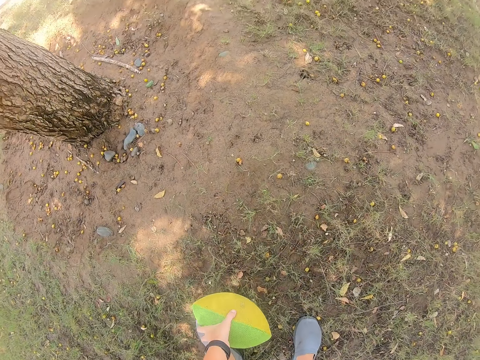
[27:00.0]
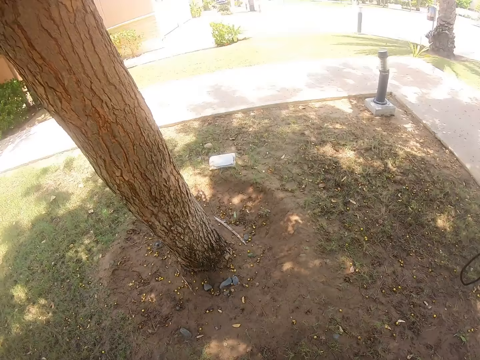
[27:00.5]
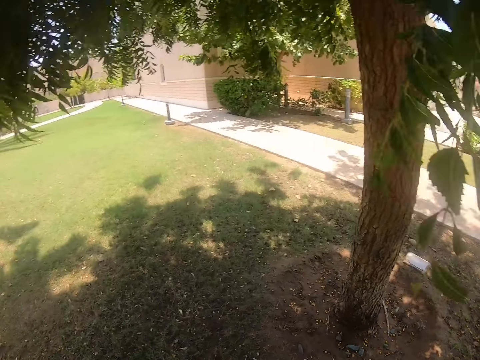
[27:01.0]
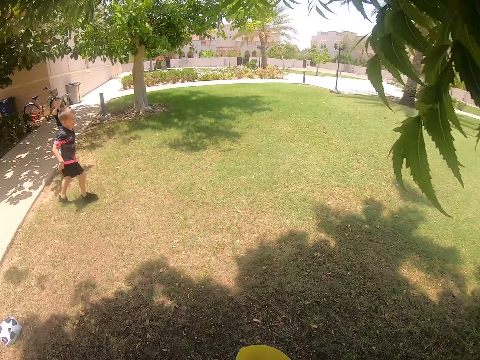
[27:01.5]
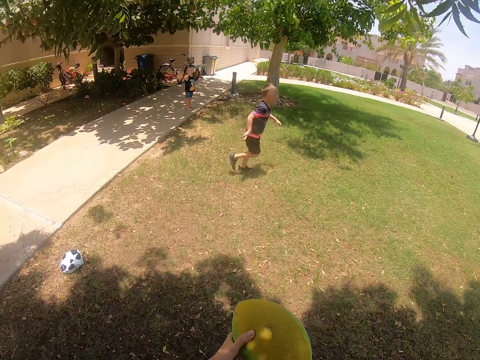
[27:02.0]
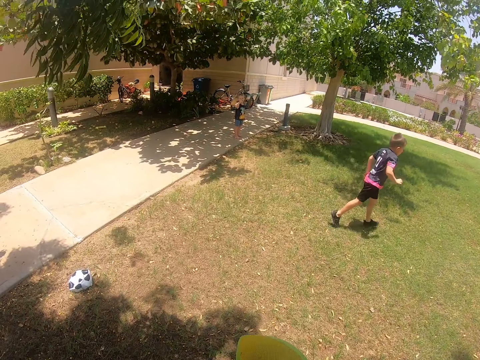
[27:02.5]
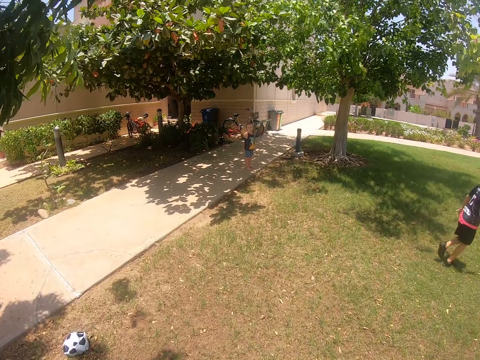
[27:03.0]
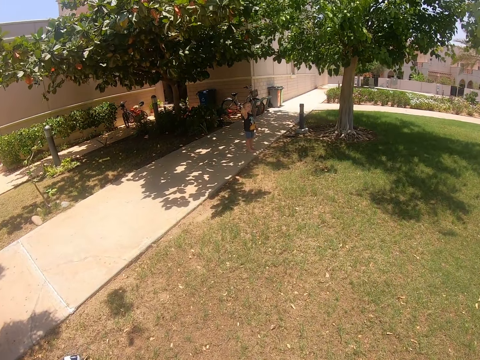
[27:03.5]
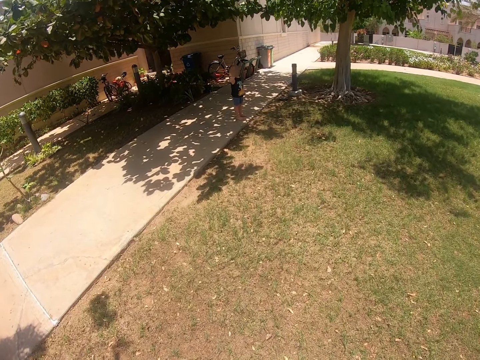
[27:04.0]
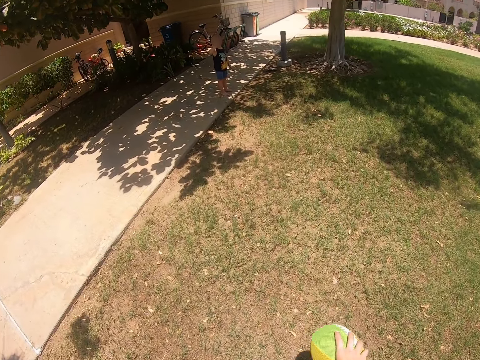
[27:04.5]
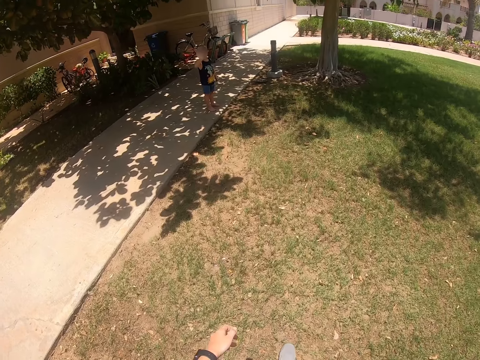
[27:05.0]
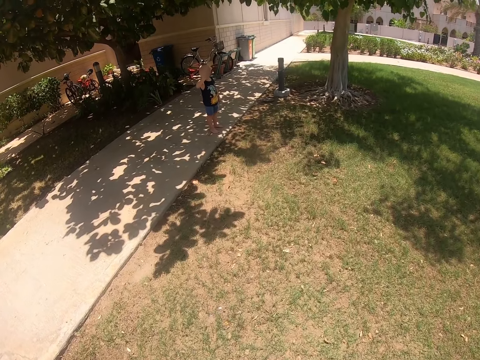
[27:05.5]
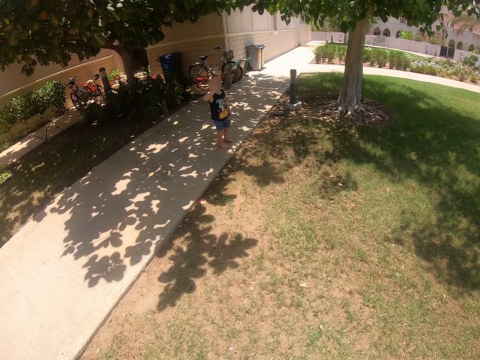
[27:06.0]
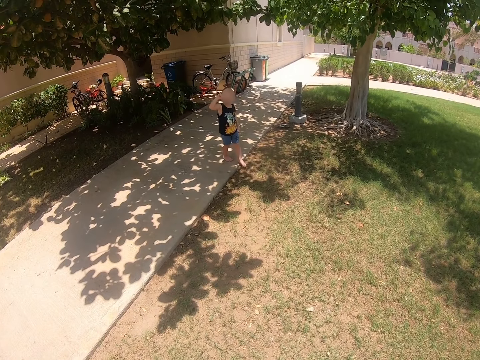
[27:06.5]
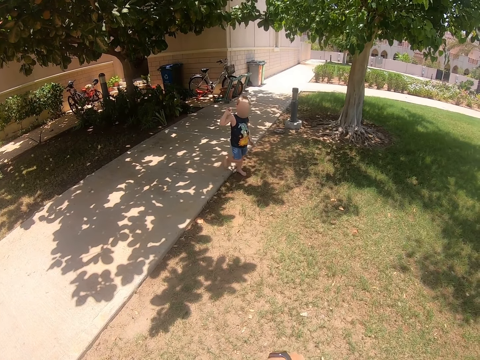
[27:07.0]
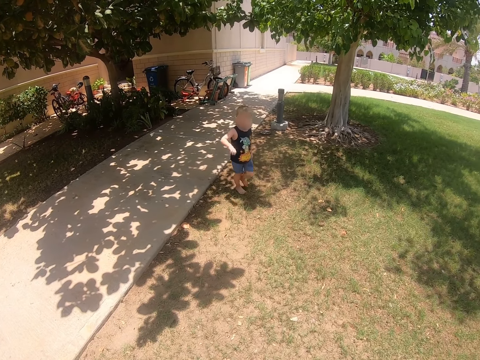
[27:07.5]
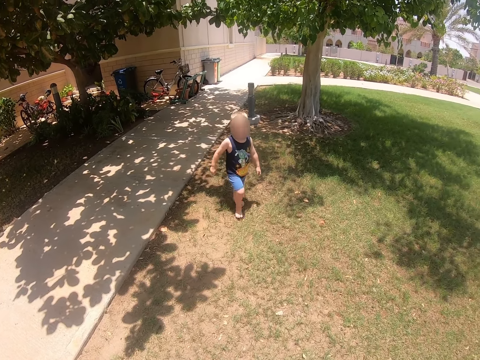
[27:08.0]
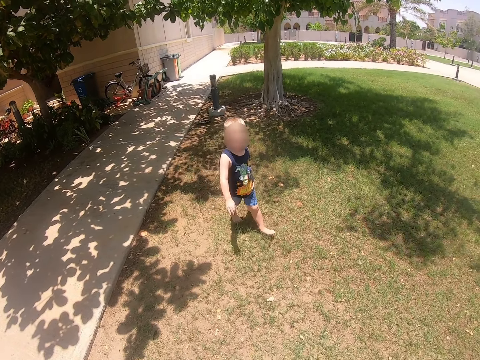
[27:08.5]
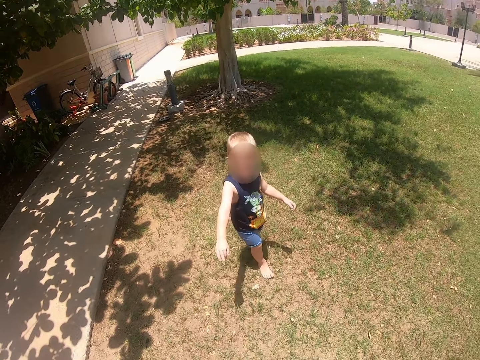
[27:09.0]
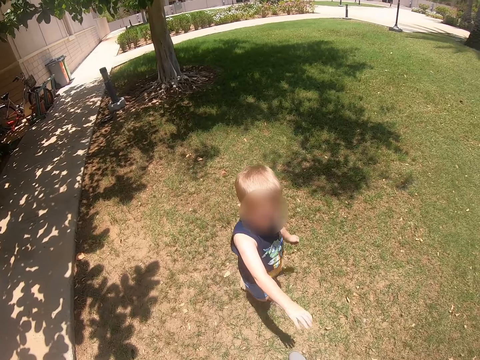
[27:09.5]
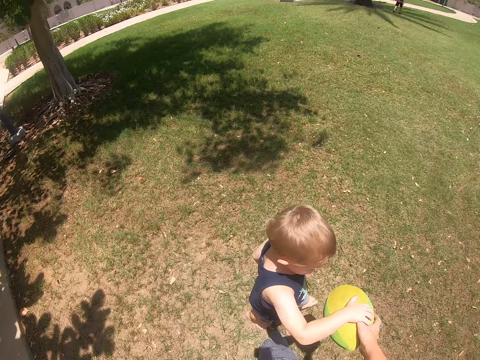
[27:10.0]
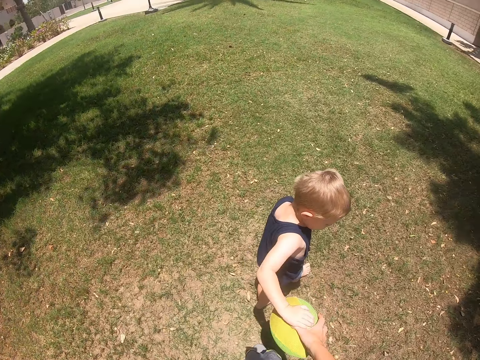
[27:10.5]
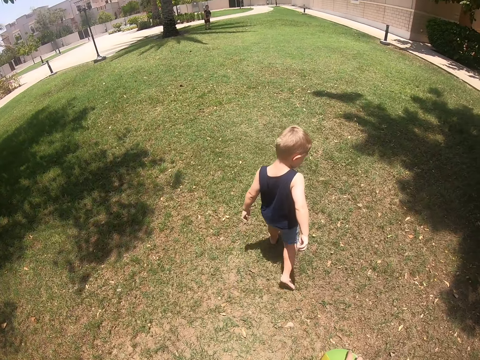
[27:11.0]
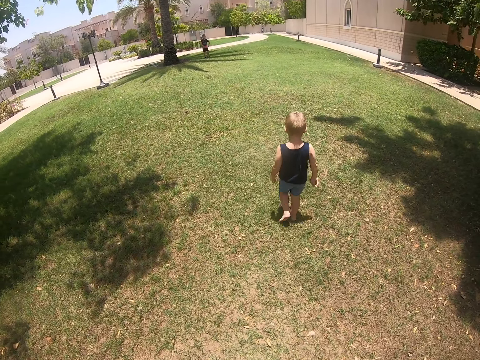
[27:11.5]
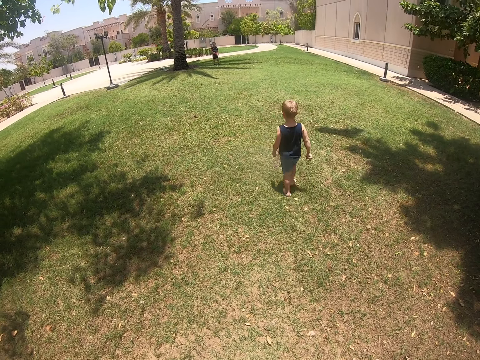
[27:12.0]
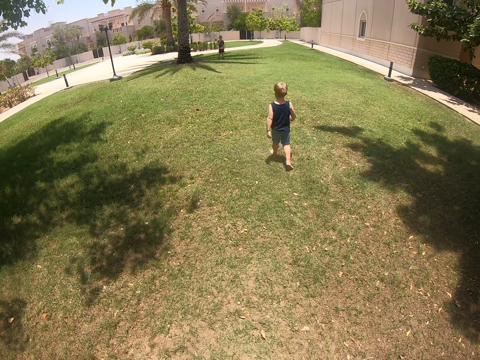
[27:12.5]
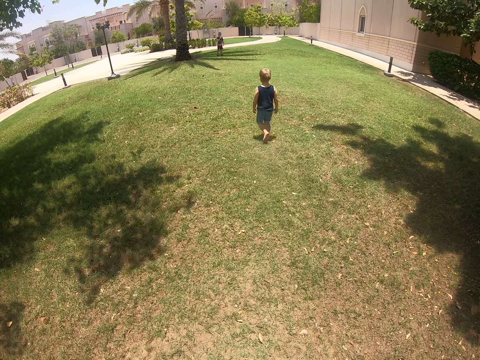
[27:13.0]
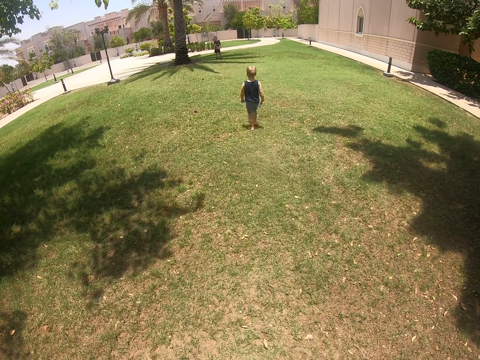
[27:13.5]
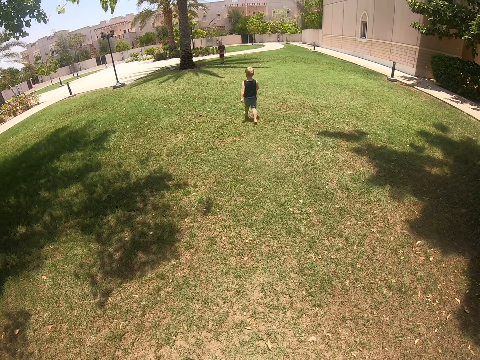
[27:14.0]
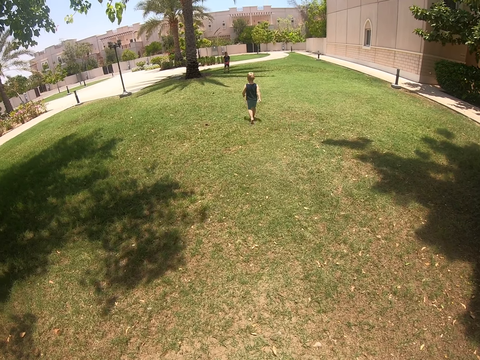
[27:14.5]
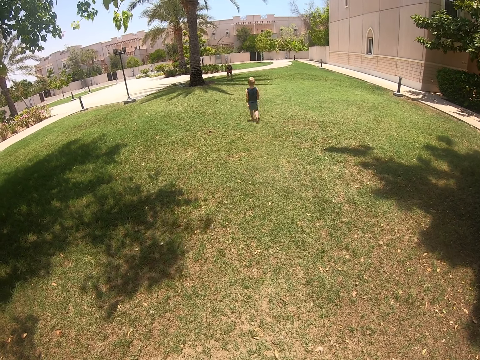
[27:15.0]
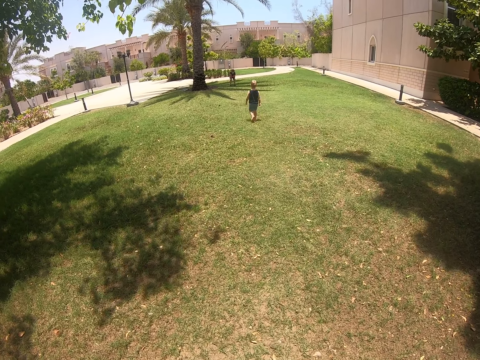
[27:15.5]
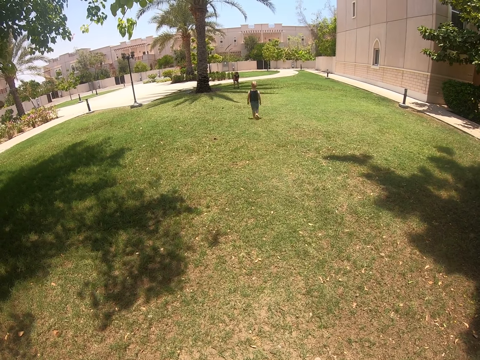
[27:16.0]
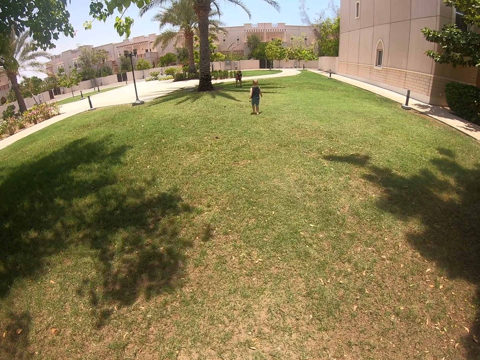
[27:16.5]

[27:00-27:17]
The camera wearer picks up the ball. A kid runs in the field. The camera wearer walks. Another person walks. The kid touches the ball and walks in the field.

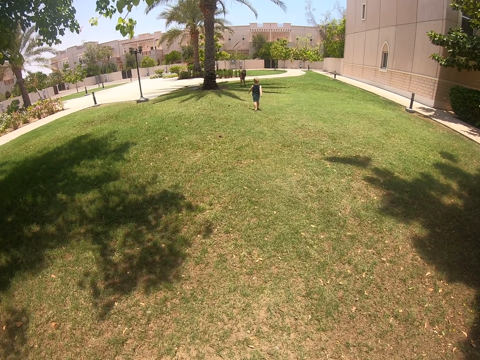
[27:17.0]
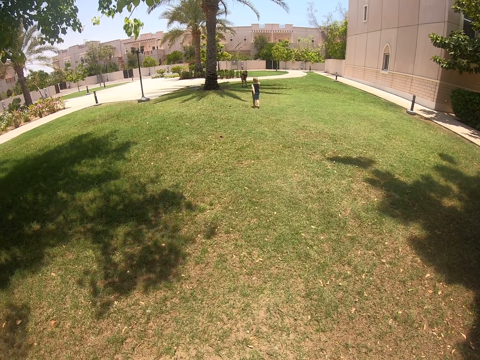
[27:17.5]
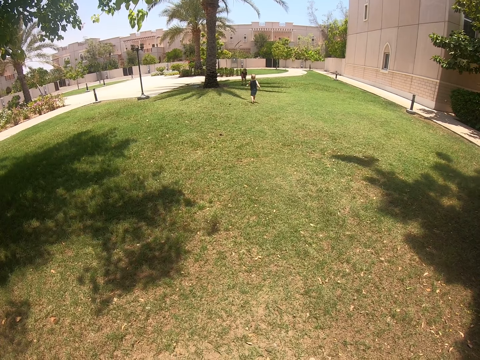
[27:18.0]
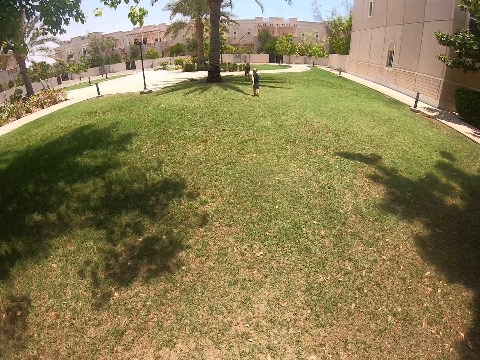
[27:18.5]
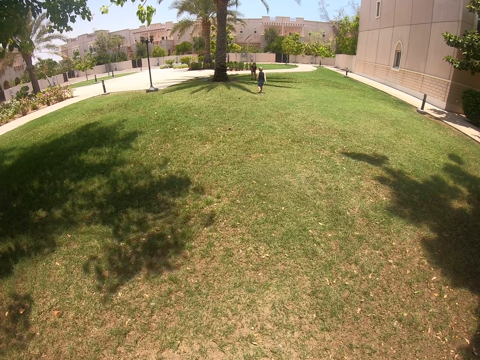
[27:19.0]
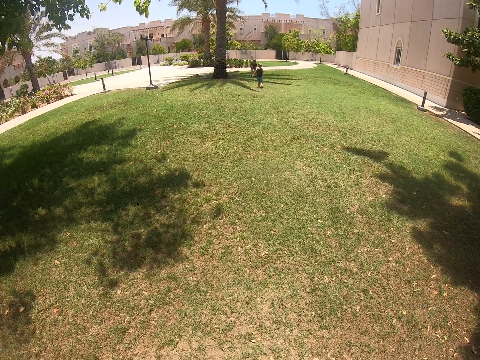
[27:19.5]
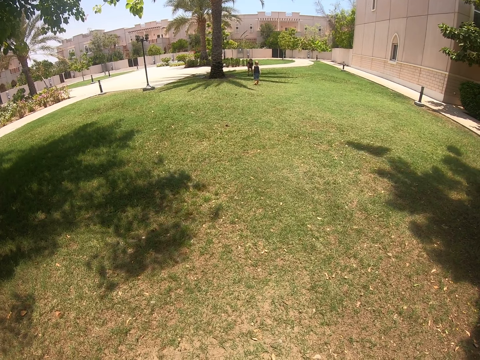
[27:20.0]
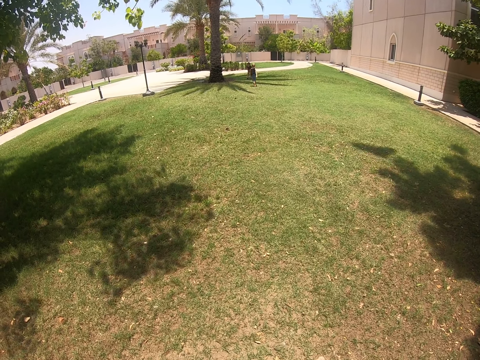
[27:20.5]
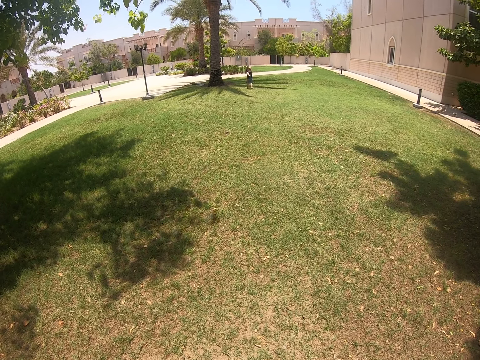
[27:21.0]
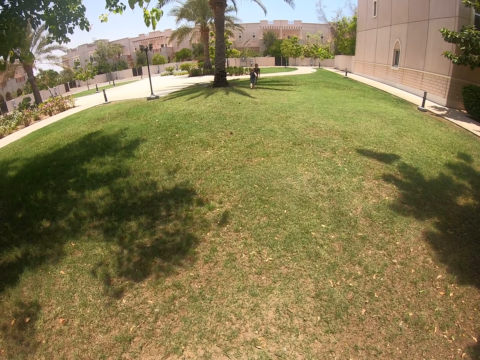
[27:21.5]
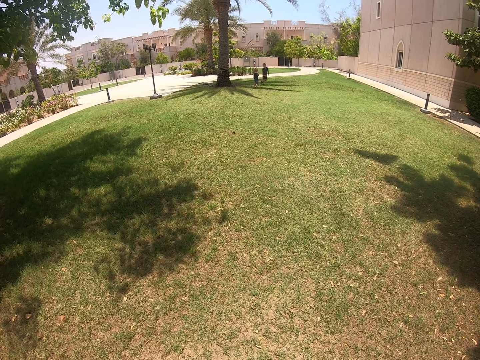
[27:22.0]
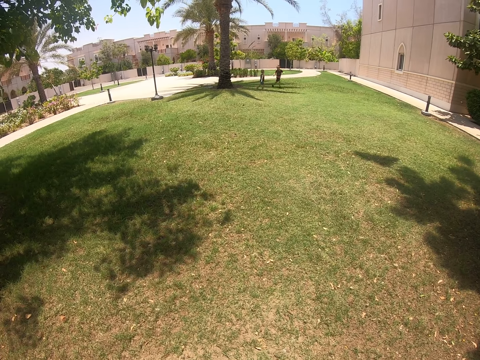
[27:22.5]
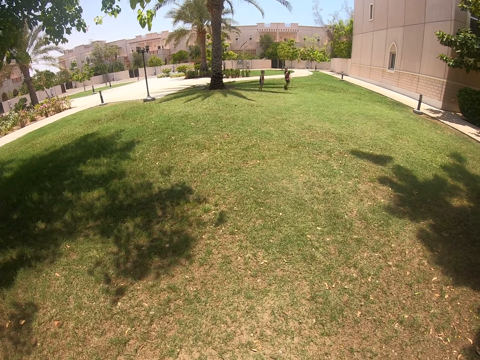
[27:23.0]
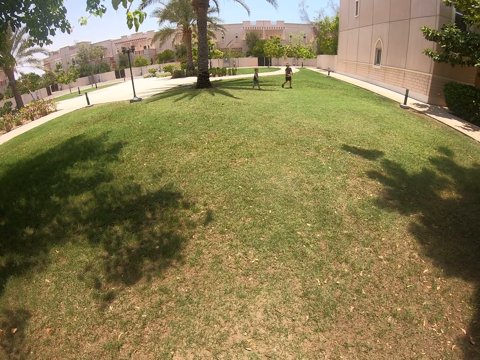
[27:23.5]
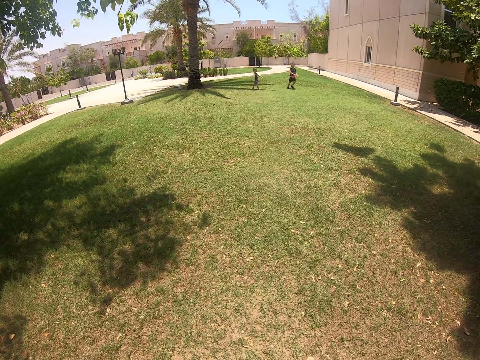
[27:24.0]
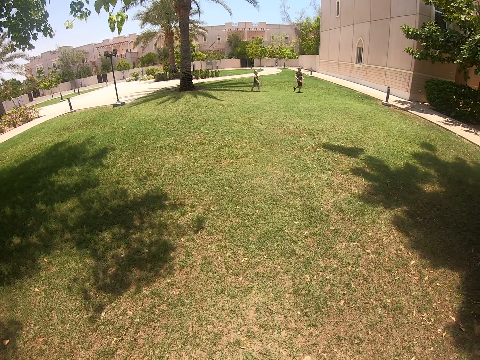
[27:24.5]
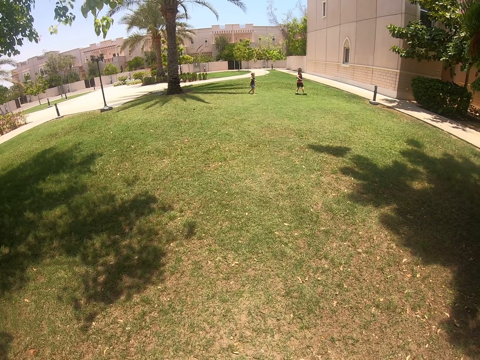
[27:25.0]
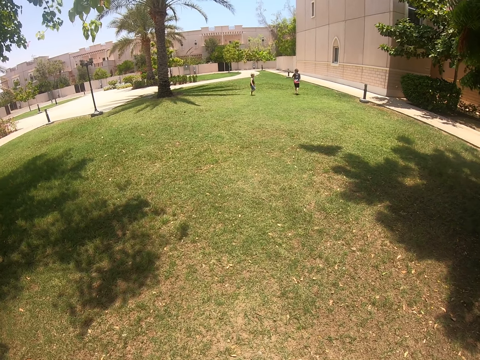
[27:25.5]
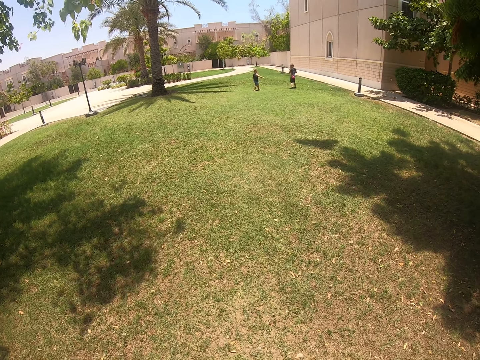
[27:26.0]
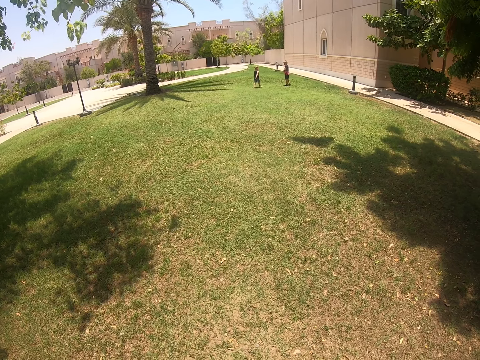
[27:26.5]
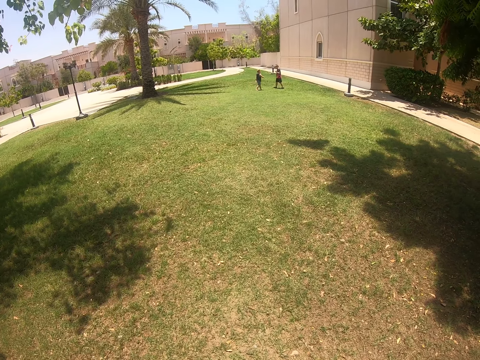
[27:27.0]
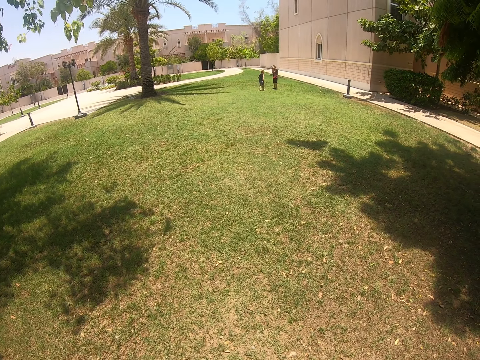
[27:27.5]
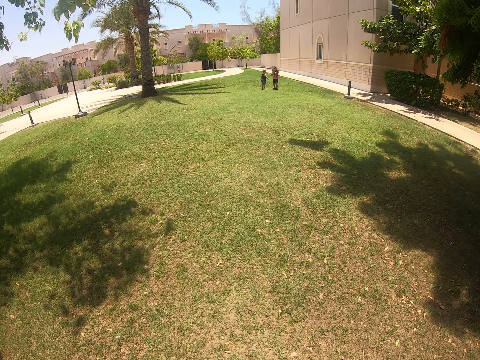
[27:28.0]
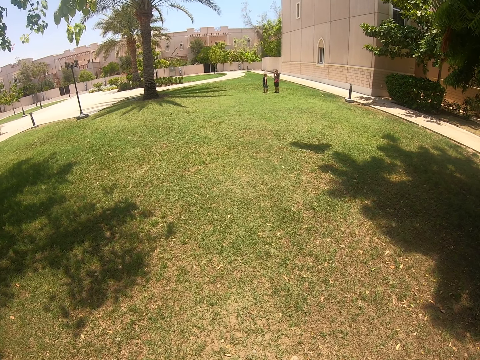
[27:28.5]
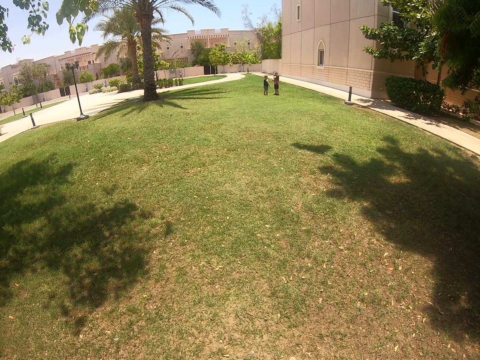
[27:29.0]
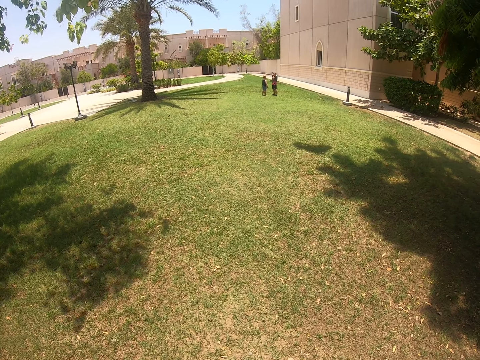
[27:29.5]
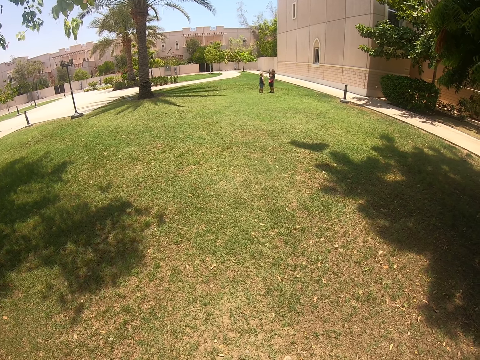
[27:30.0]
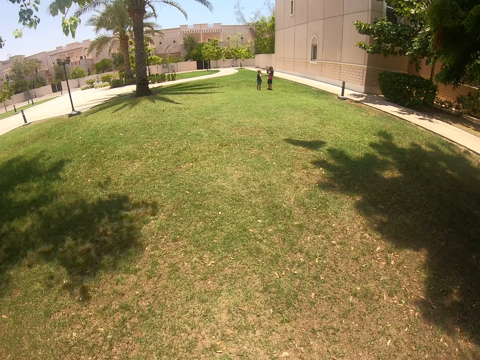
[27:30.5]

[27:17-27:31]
A kid plays with another kid. A person runs. Another person walks.
